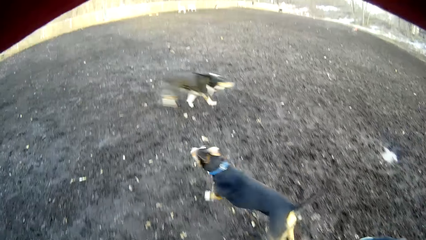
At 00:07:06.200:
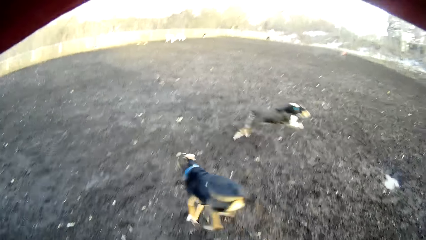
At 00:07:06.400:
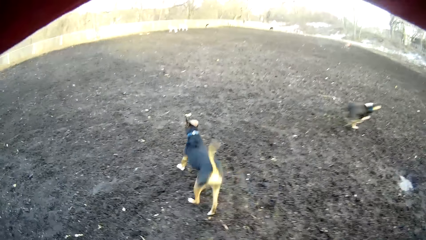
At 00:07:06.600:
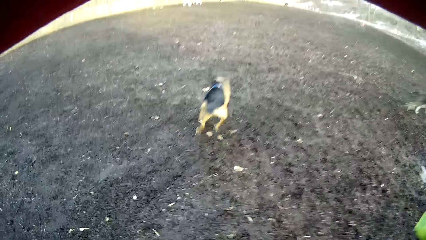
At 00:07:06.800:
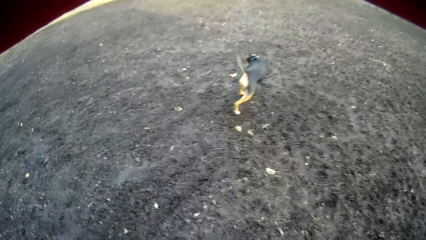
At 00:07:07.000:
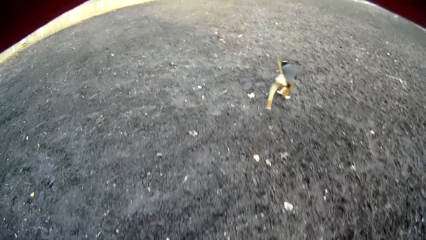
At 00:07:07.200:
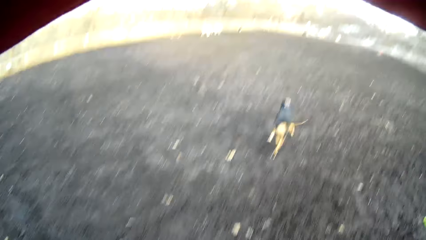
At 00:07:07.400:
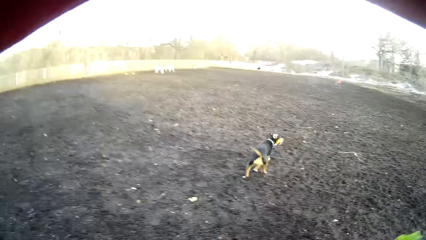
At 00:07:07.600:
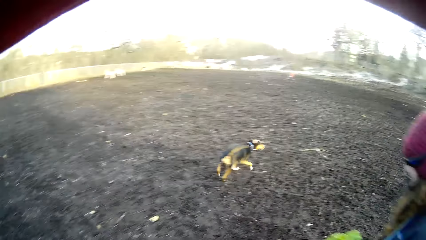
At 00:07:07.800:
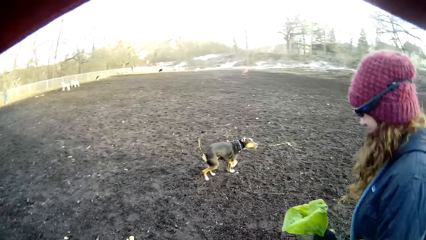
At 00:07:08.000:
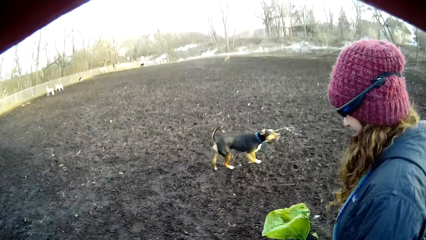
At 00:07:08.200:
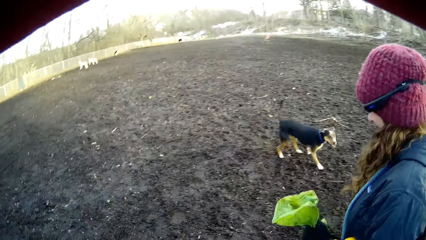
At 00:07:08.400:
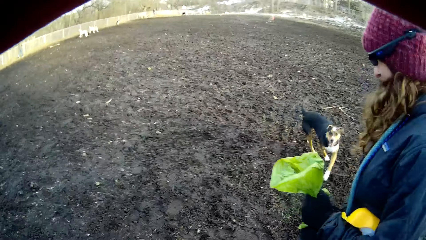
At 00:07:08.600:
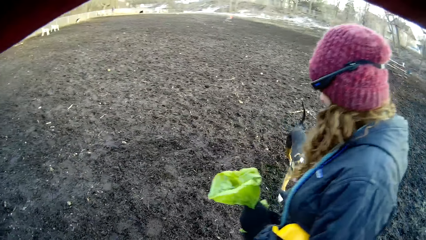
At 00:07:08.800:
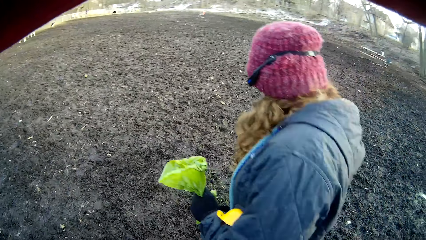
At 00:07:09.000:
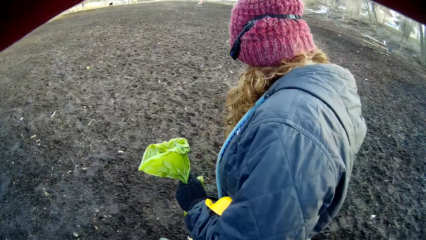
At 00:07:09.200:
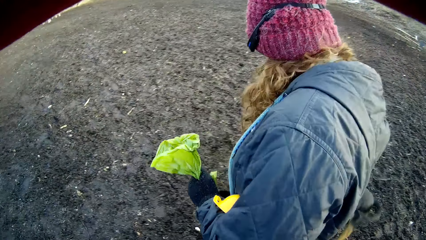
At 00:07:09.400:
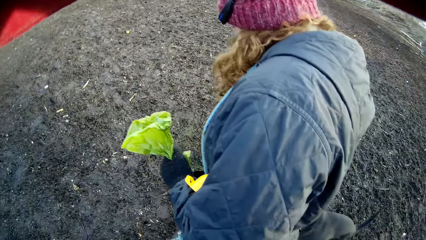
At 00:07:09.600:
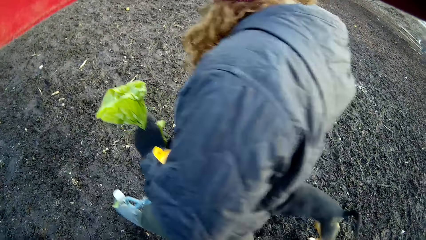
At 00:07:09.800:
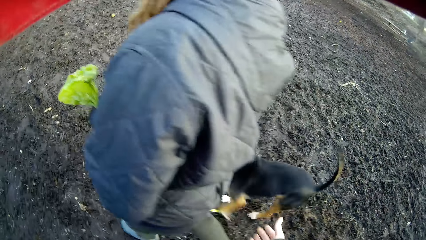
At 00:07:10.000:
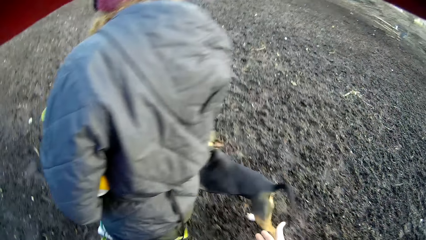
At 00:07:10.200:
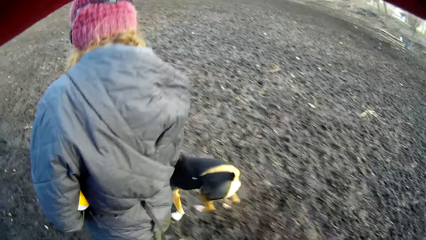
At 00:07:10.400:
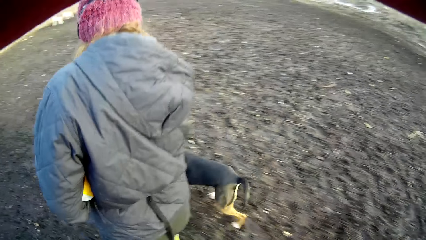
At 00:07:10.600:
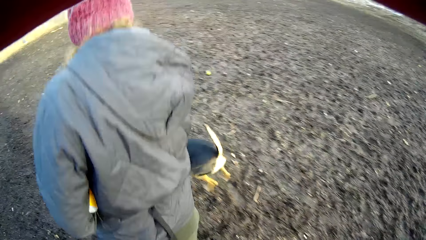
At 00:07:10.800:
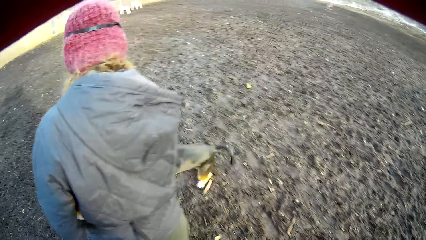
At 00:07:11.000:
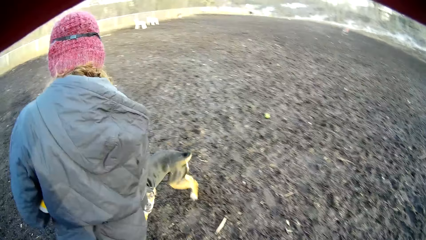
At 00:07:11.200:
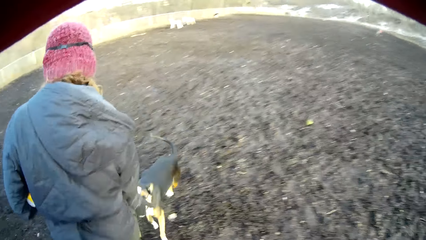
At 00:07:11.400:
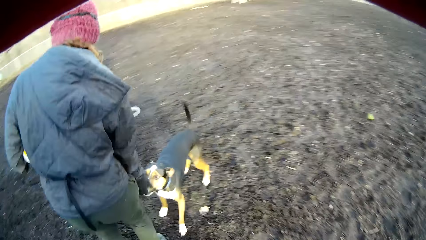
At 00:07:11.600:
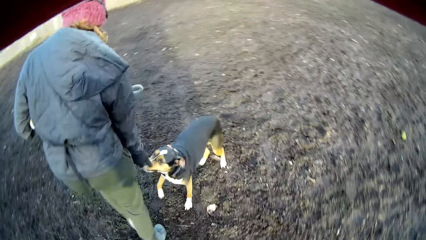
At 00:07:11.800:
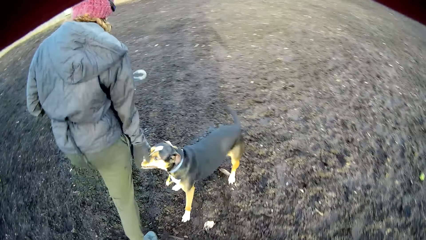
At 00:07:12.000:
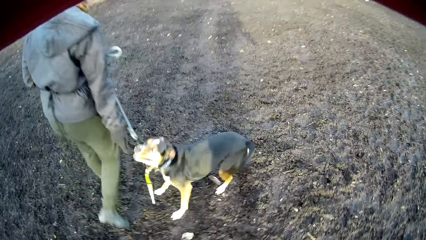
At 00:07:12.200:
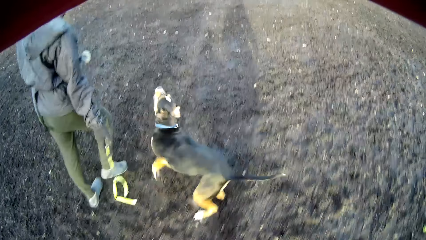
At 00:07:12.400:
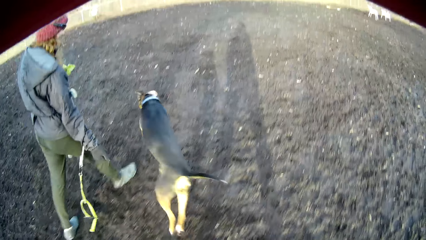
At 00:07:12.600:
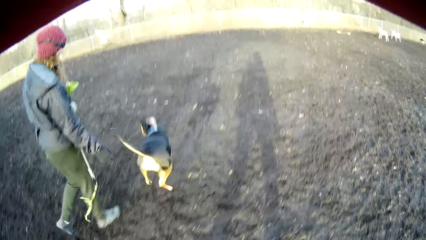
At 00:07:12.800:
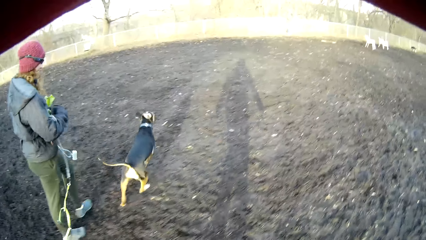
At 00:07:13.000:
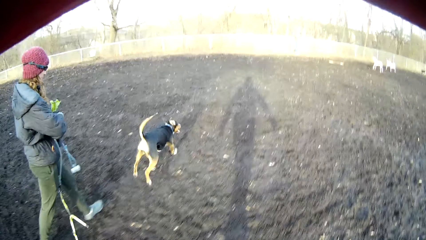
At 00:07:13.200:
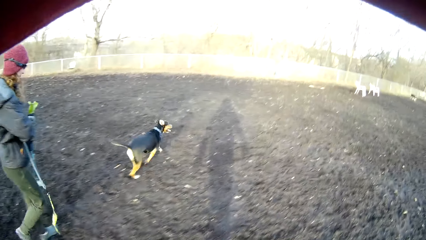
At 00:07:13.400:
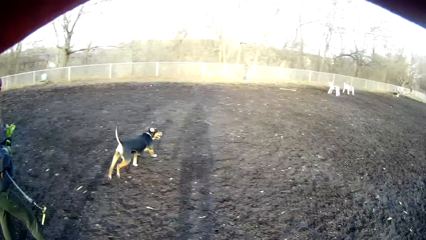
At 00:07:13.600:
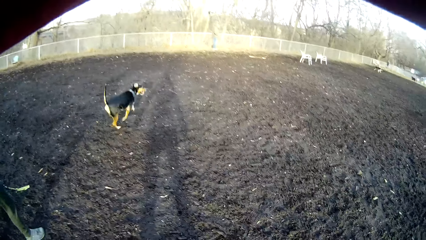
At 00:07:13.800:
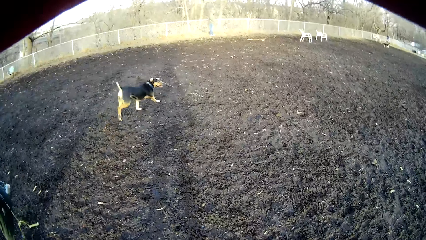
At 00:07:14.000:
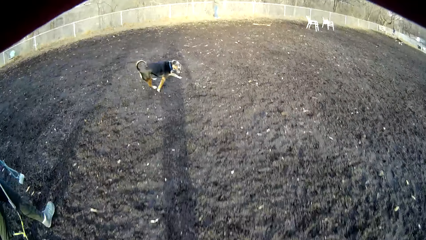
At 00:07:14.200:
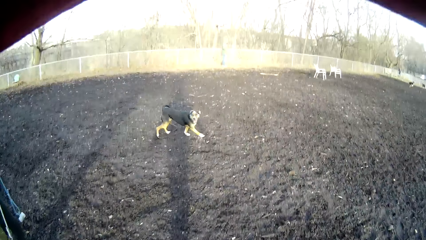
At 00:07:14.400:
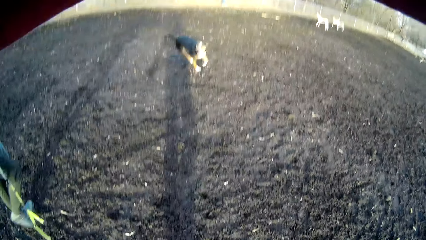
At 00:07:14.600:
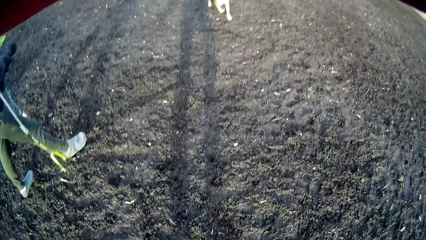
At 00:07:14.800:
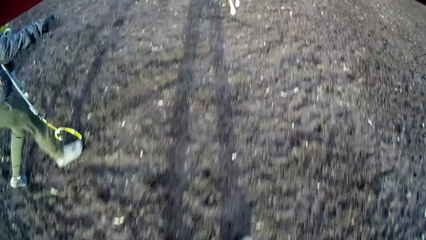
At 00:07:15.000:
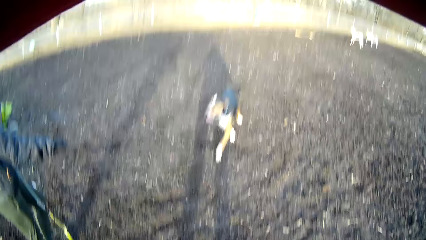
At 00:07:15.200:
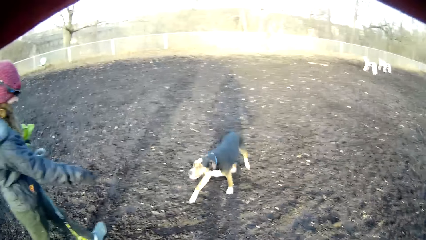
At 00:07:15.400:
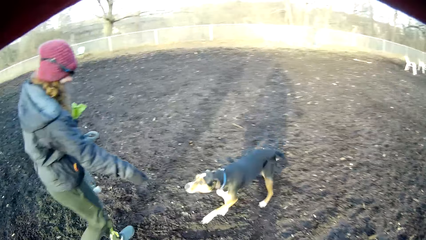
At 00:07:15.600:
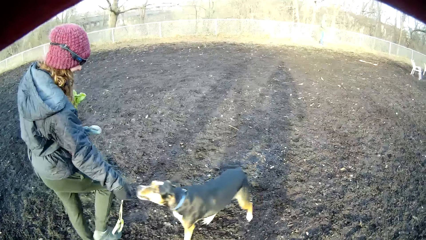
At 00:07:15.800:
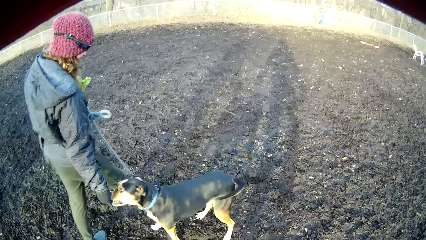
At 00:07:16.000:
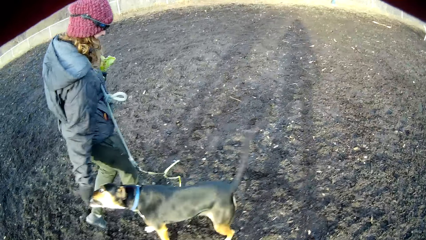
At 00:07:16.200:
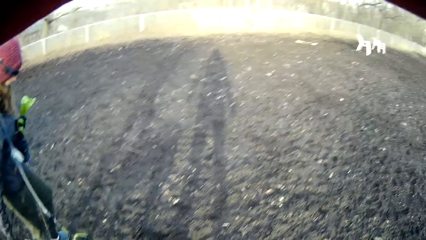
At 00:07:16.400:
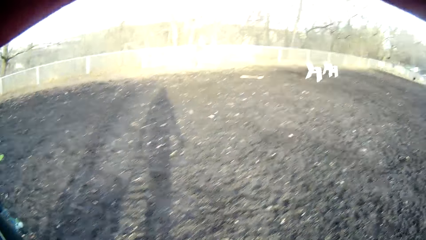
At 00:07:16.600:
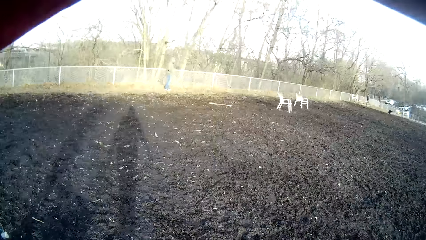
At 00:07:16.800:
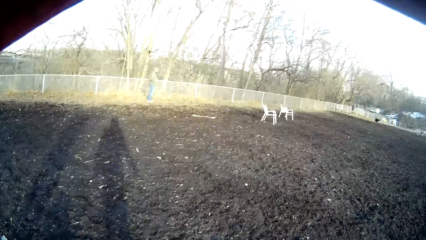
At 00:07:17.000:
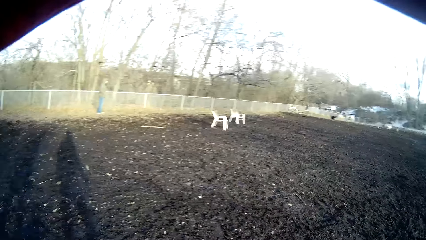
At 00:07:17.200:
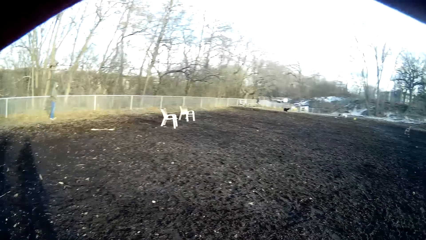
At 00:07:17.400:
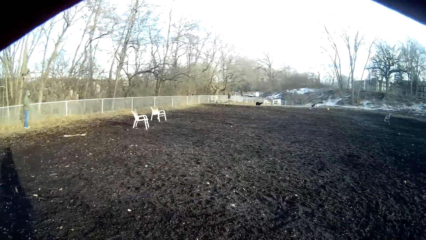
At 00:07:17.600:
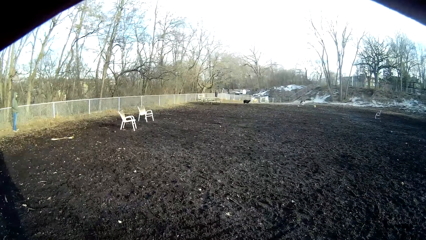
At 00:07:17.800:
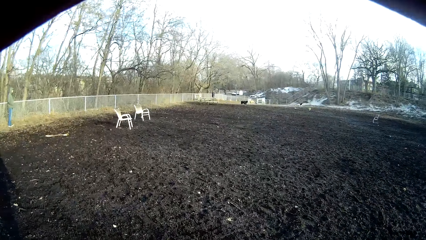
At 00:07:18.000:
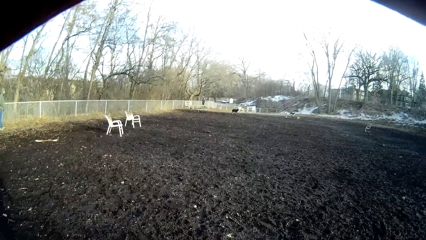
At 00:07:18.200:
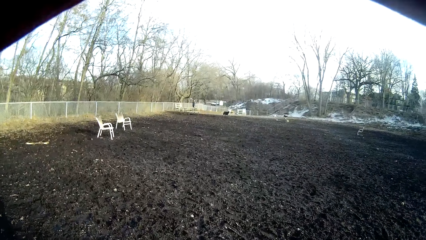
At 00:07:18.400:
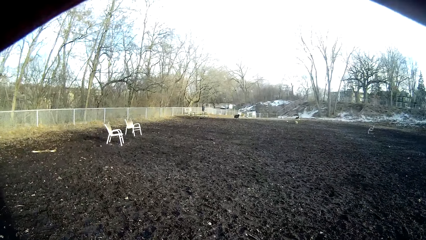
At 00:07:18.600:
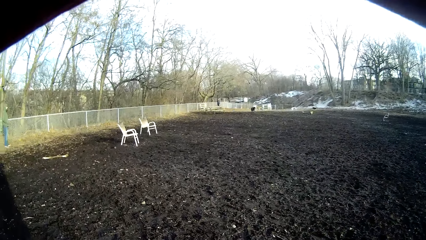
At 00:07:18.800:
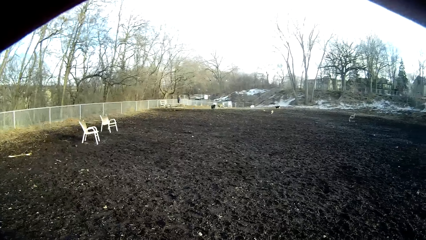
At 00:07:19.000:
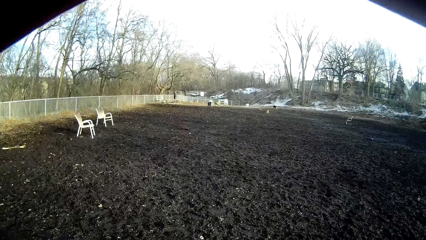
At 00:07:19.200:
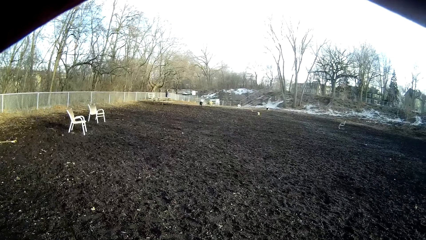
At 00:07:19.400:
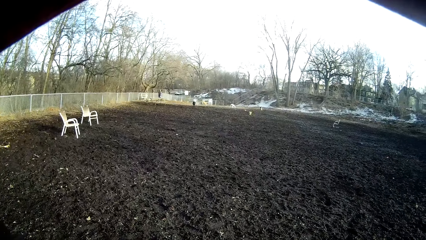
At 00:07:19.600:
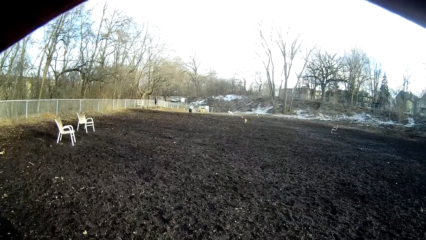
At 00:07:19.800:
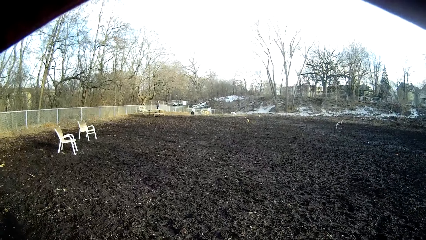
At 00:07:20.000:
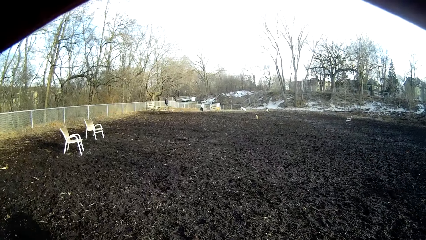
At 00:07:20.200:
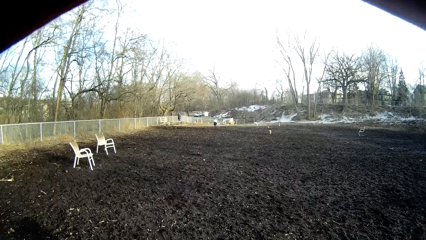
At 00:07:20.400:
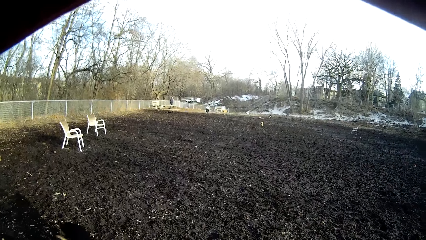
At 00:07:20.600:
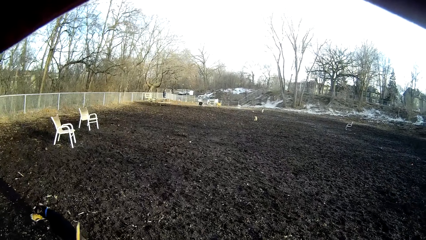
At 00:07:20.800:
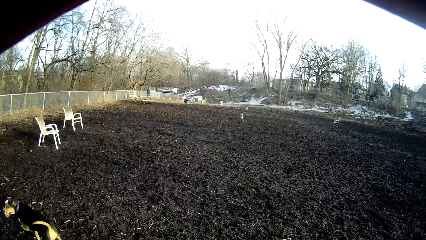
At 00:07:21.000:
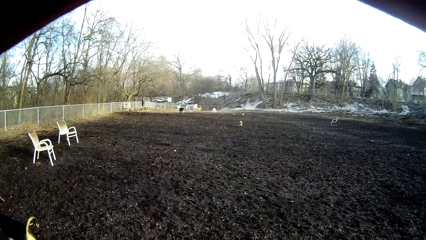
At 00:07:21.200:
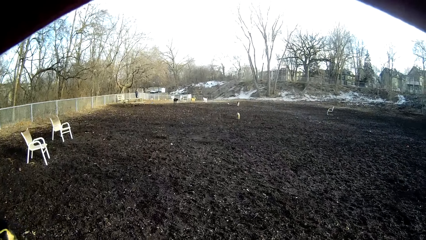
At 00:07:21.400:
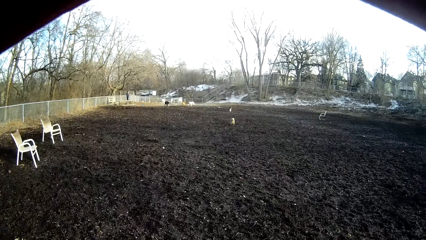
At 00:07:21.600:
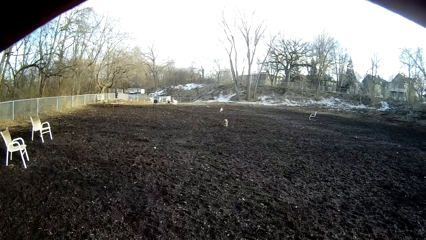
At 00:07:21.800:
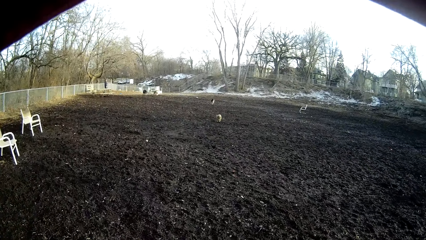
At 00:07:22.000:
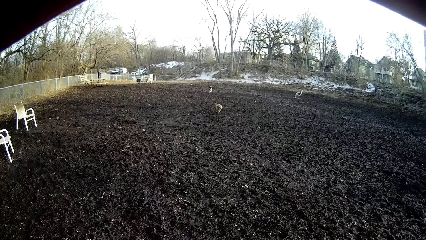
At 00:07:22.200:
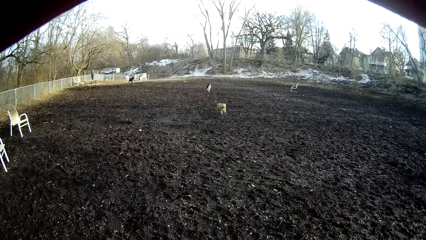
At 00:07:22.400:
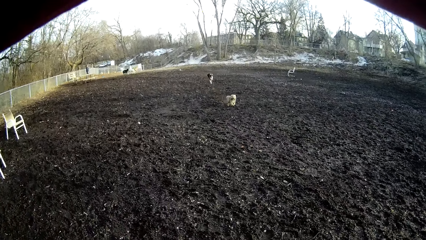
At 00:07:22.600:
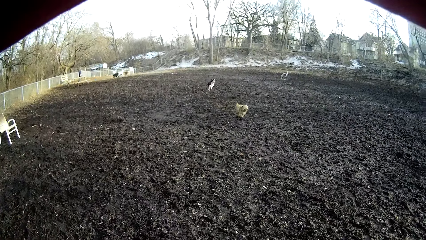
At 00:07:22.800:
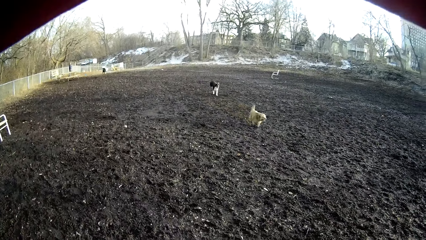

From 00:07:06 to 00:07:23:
The camera wearer stares at the dog. The lady moves around the field and plays with the dog. The camera wearer walks around the field. The lady touches the dog with her right hand. The camera wearer watches the dog in the field. The lady plays with the dog. She touches the dog with her right hand again. The camera wearer moves around the field.
